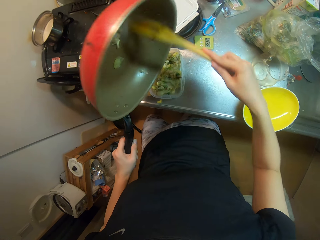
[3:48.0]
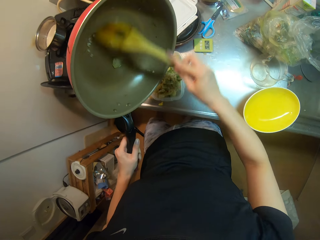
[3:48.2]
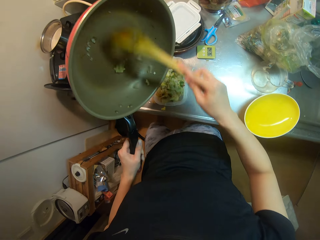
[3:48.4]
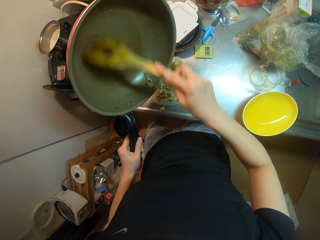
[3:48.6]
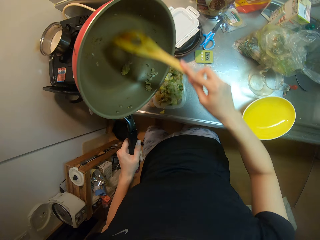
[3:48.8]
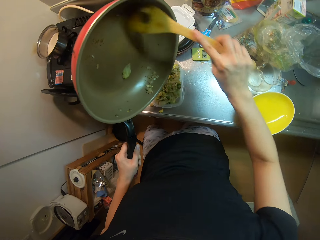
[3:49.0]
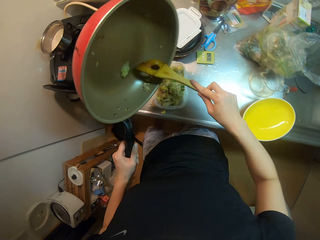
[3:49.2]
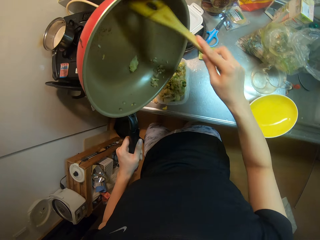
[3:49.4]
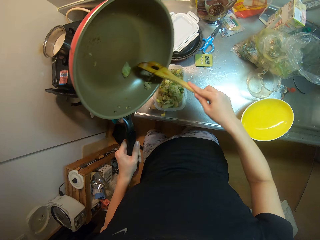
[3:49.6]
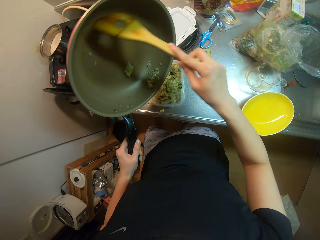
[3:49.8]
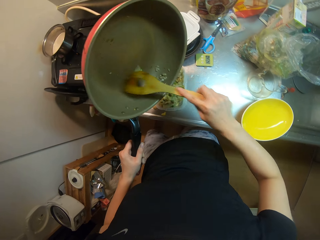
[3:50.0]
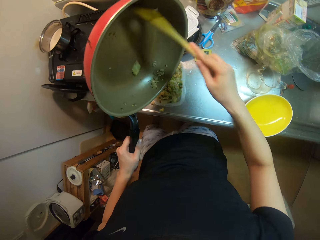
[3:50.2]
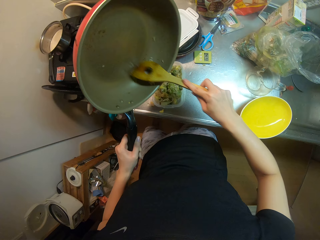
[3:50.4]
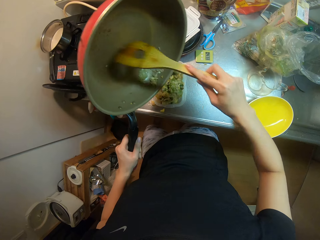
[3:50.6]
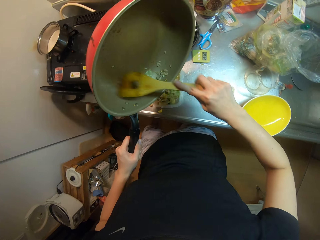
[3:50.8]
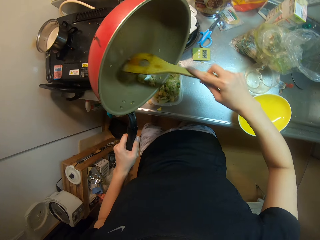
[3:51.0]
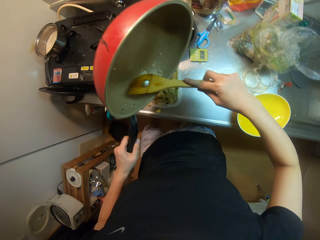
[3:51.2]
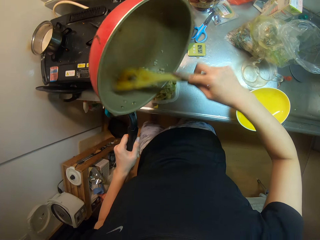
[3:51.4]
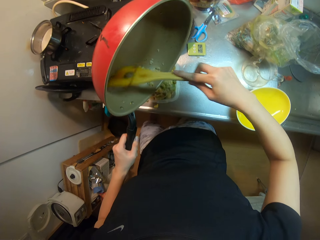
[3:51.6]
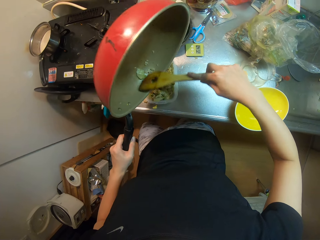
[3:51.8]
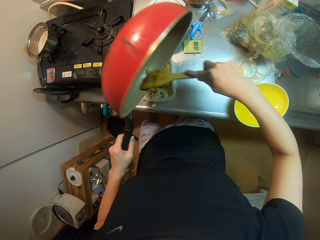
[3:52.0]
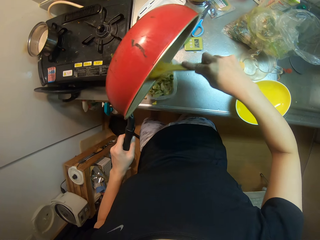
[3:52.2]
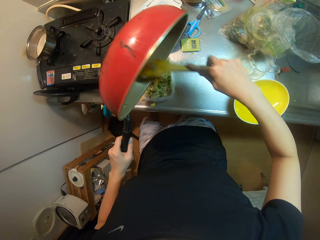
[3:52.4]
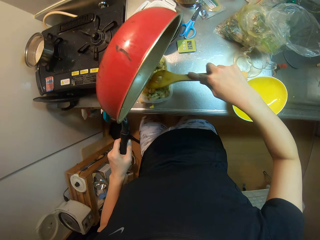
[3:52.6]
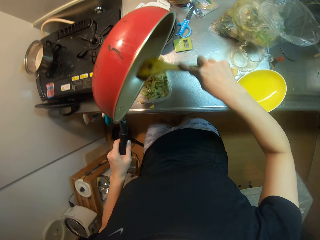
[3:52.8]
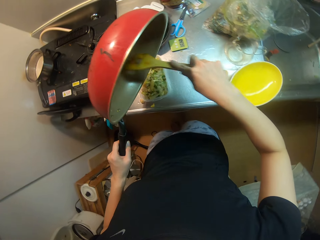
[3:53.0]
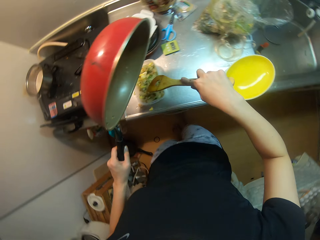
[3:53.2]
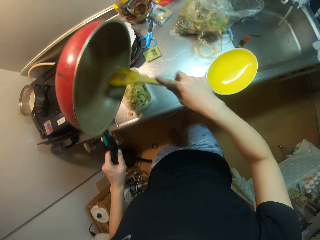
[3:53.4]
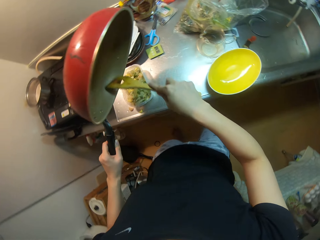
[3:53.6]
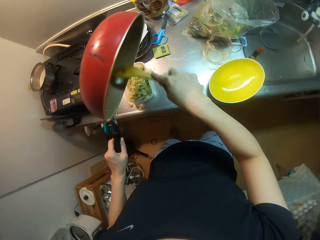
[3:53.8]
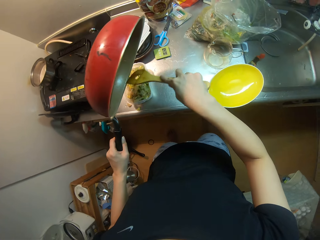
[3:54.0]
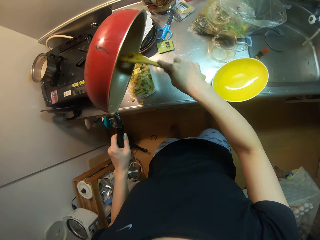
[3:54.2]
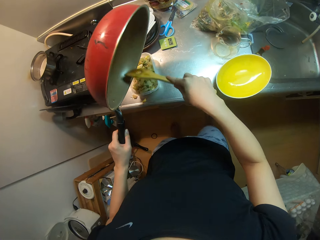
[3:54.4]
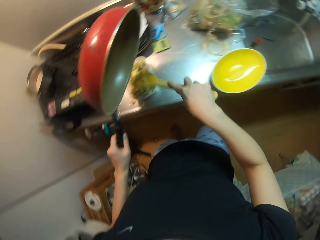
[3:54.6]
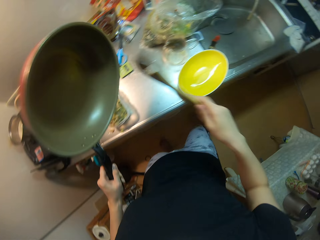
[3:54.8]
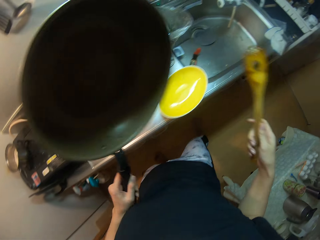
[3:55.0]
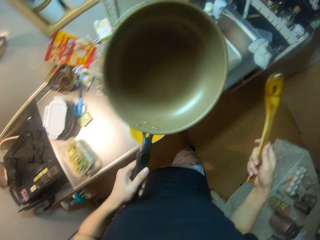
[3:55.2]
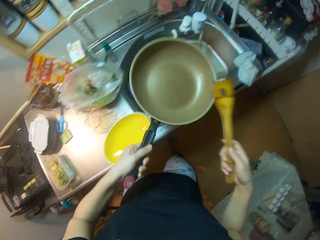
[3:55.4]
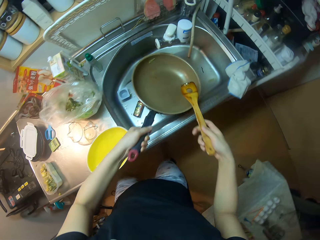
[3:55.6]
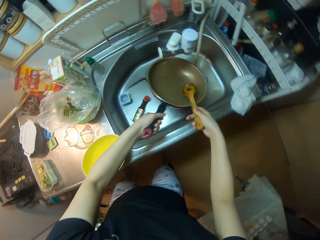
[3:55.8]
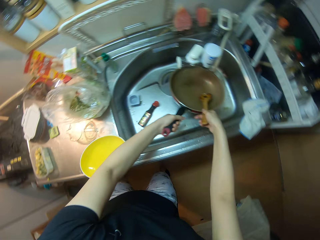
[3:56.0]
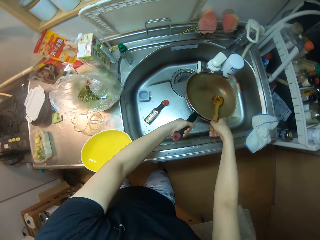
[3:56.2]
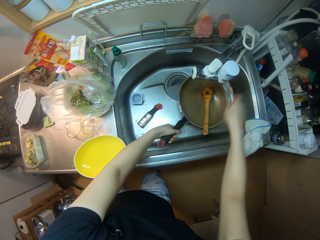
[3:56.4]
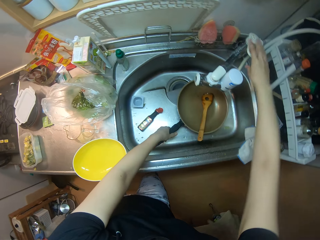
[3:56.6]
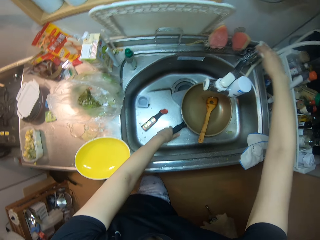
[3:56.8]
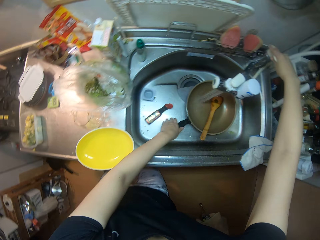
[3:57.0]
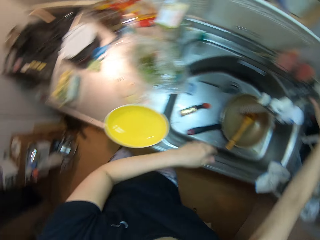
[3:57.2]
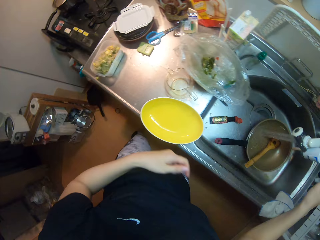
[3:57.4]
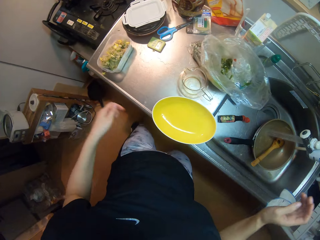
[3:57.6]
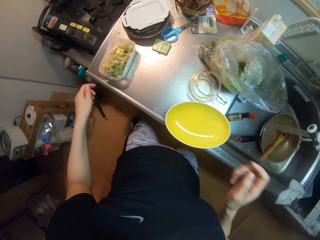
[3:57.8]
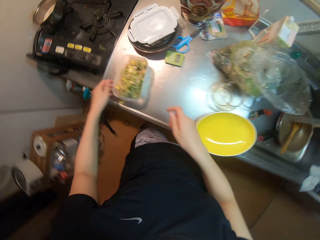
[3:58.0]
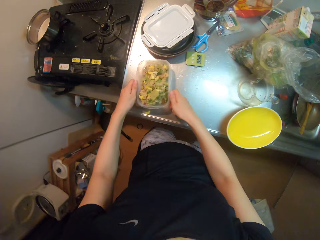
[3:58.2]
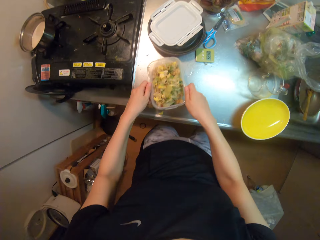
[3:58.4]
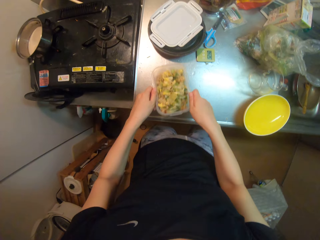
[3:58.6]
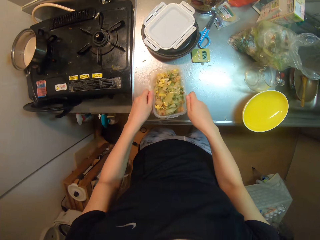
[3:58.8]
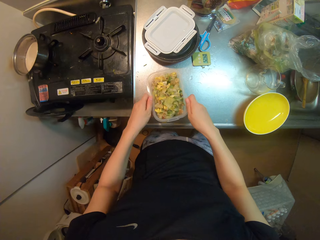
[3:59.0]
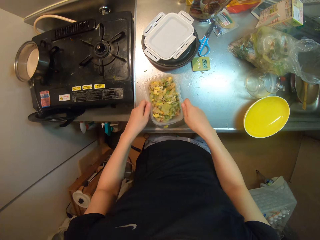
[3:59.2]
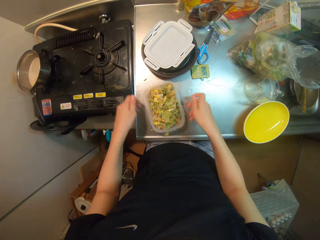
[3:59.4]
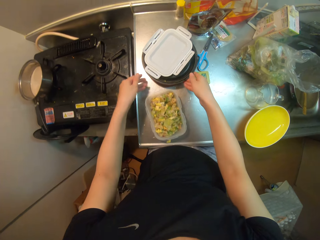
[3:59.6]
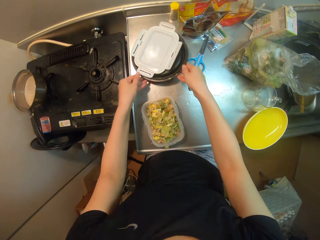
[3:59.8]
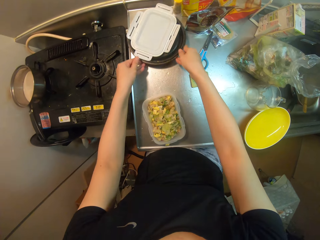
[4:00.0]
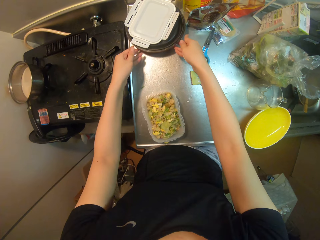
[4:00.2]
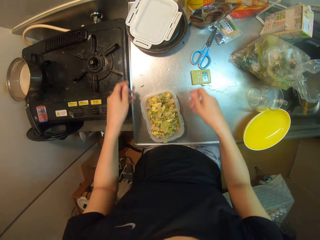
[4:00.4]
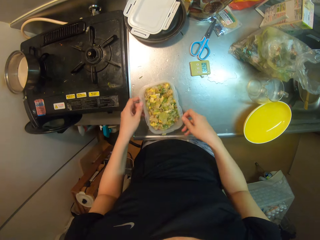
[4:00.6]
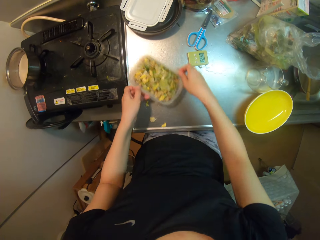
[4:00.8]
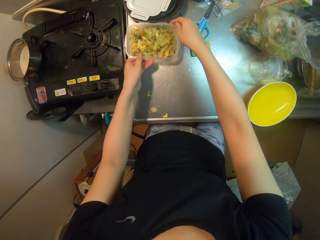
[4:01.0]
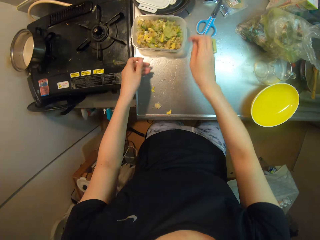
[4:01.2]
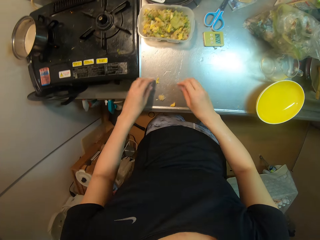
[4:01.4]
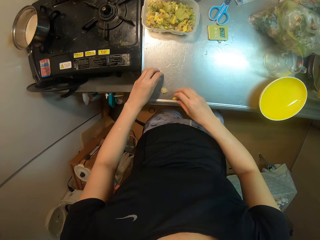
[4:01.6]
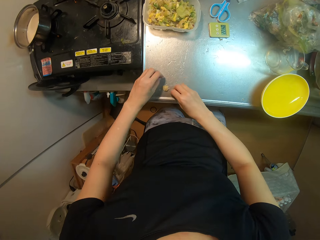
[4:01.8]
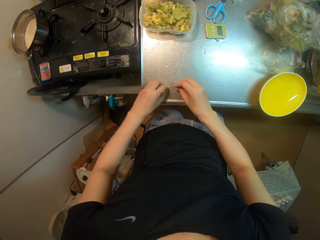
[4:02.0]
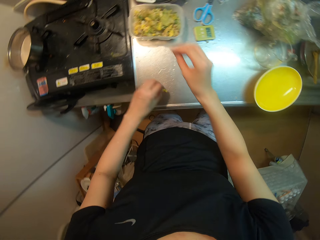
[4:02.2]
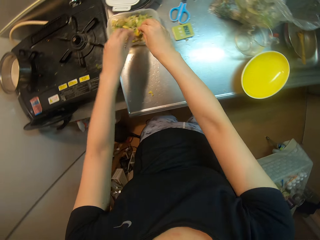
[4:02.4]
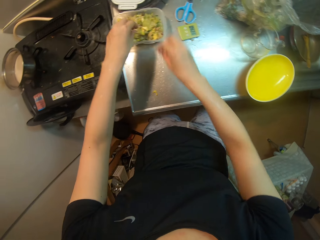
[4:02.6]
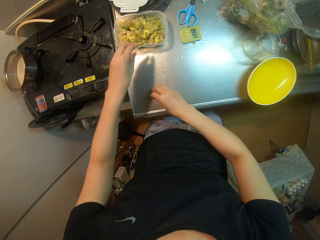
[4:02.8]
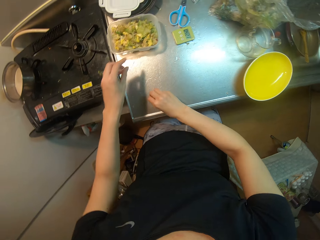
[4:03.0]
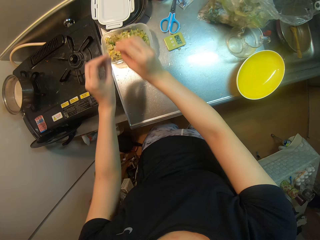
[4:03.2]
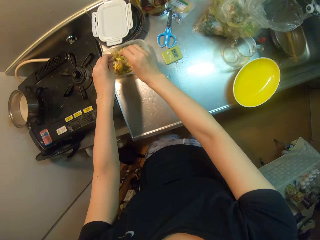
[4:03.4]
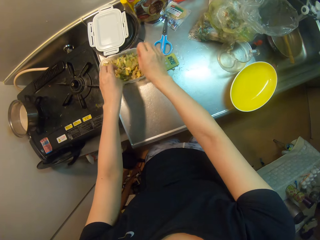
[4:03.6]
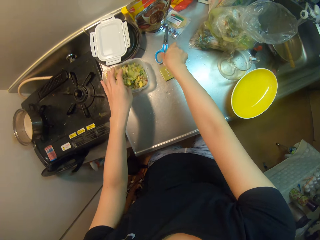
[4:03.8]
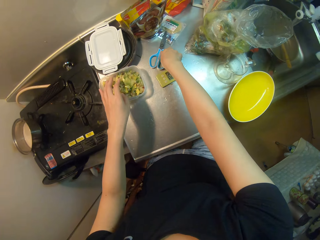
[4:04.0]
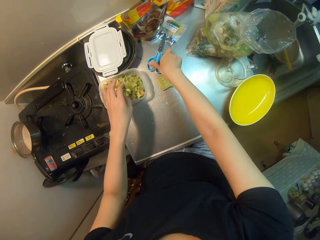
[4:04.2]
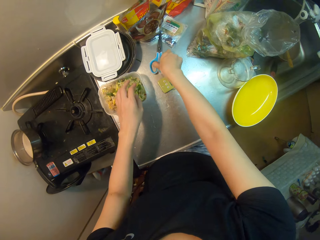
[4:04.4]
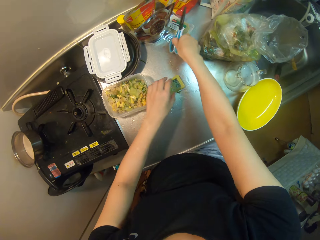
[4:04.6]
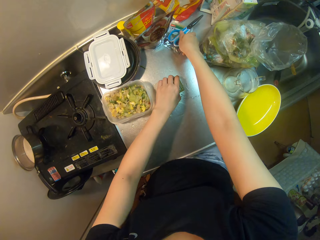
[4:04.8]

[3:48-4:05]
The camera wearer drops the frypan or pan in the kitchen sink. They drop the cooking stick in the pan, open the water tap and put water into the pan. They pick up the dish. They adjust a plastic bowl on the sink slab. They drop the dish, move the pot lid, move the dish, pick the vegetables on the counter, put the vegetables in the dish and move the scissors.

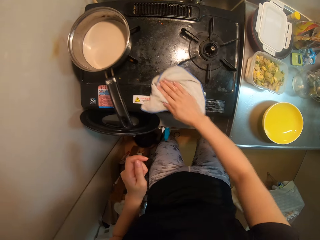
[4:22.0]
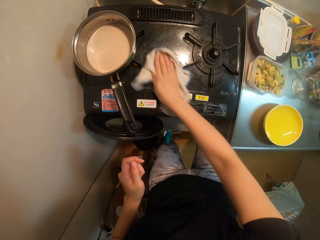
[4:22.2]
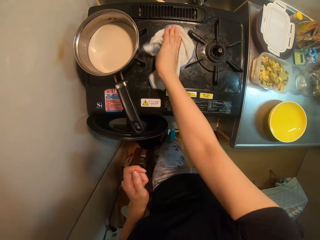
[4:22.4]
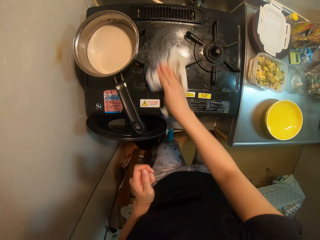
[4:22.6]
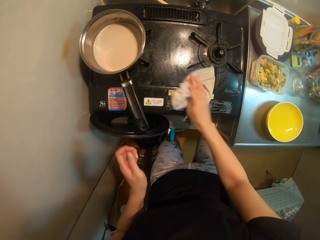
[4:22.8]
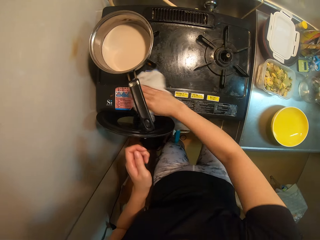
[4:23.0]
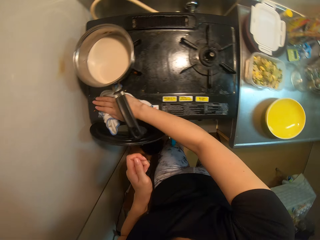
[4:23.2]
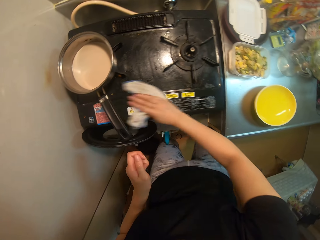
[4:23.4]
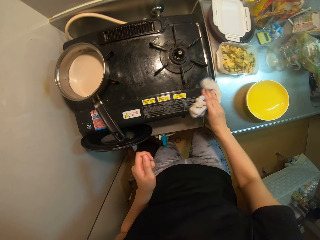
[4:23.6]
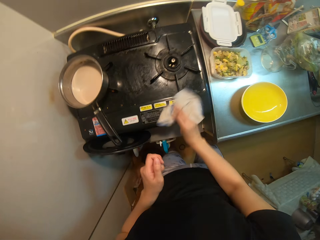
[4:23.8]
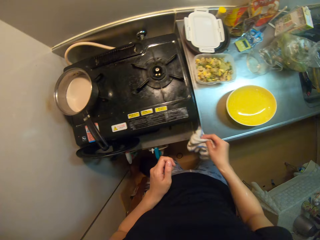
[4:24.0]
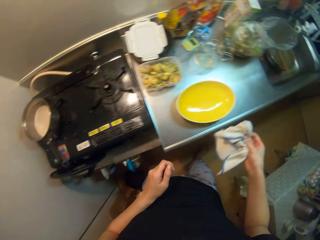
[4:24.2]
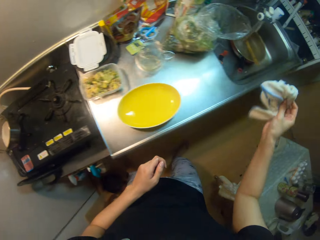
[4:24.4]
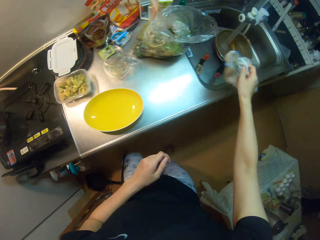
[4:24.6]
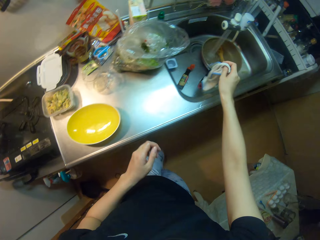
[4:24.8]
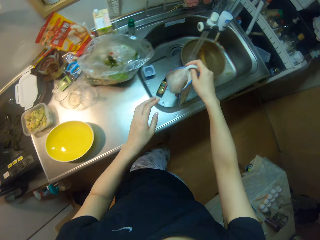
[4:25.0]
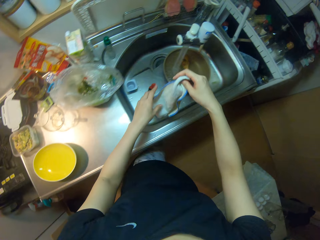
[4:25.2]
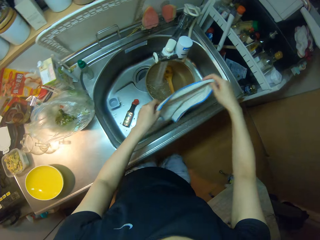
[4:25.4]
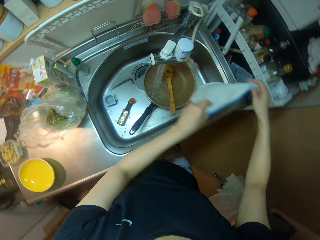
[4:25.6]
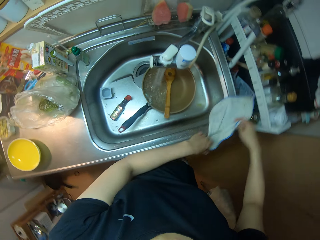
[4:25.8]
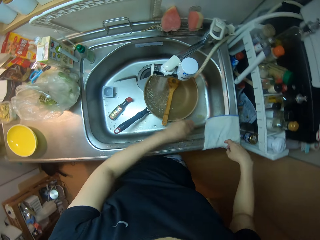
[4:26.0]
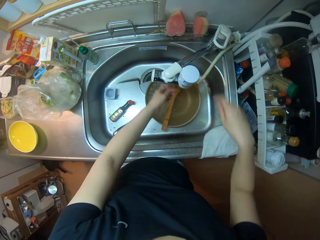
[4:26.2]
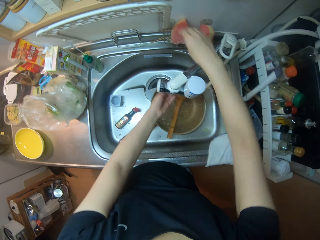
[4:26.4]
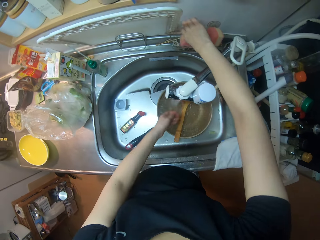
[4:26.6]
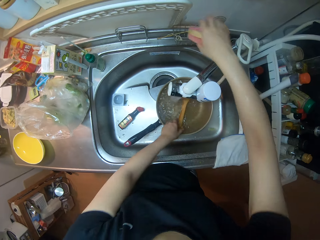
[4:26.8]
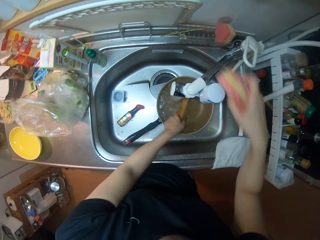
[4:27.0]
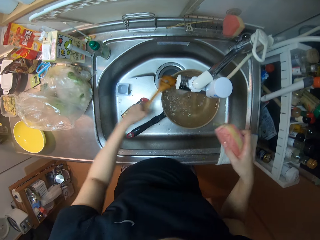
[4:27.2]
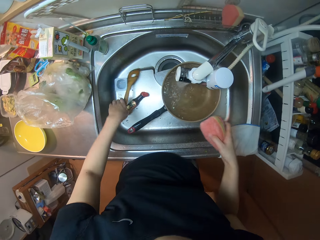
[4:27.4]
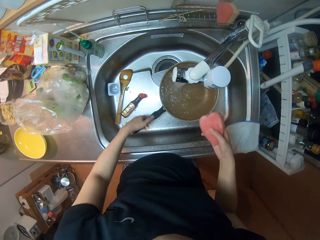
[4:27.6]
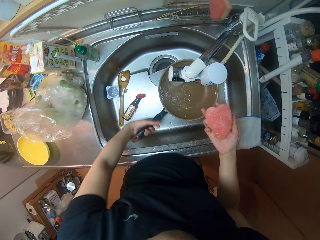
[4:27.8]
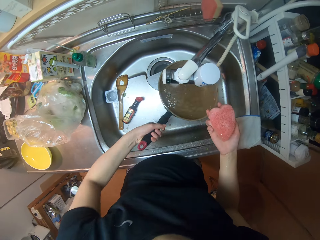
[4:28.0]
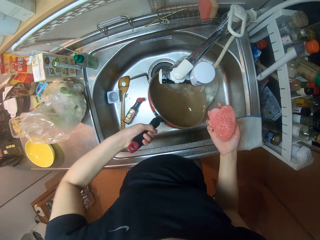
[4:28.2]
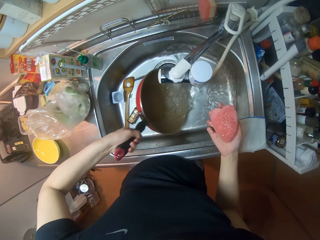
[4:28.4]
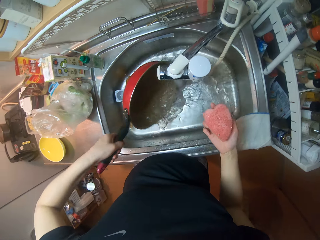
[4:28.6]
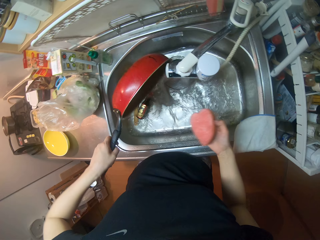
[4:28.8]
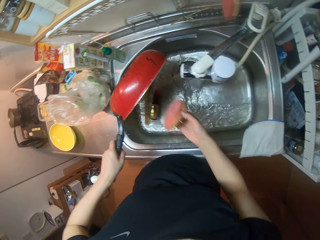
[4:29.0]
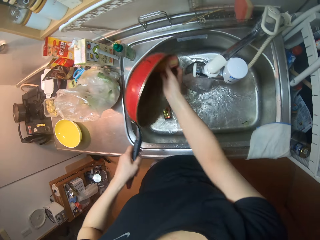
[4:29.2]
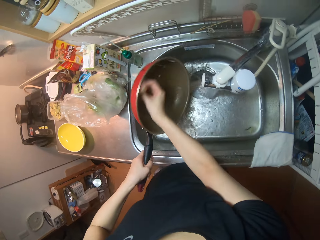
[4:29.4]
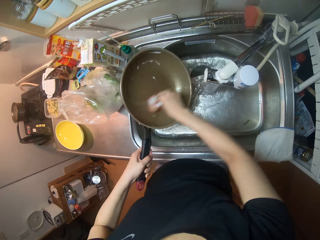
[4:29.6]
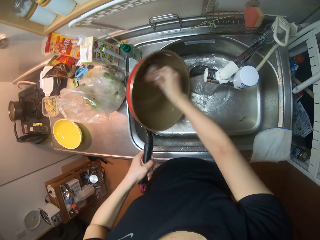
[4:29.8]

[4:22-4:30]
The camera wearer wipes the cooker. They drop the napkin on the sink slab. They pick up the sponge, pick up the cooking stick, throw the cooking stick in the sink, pick up the cooking pan and pour the water in the sink.
